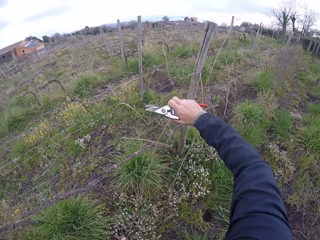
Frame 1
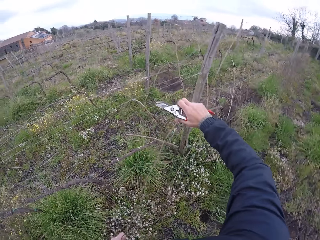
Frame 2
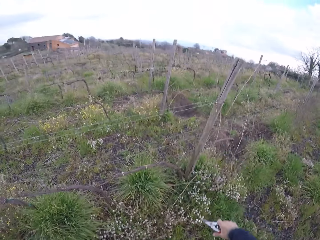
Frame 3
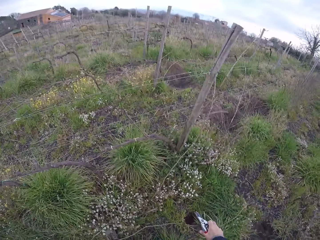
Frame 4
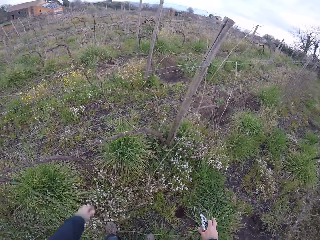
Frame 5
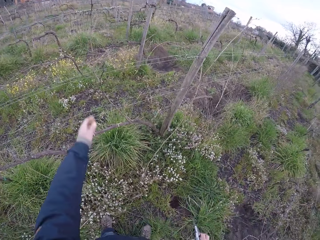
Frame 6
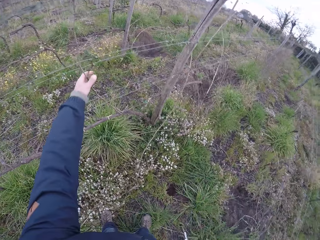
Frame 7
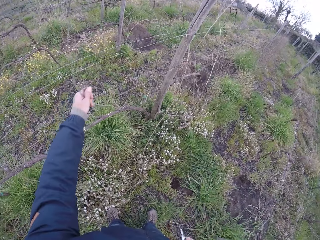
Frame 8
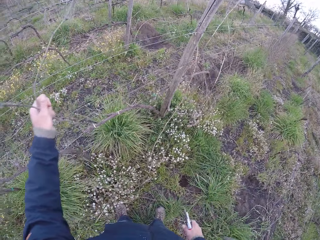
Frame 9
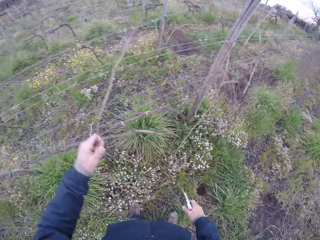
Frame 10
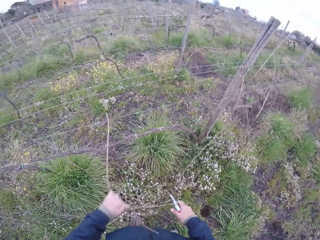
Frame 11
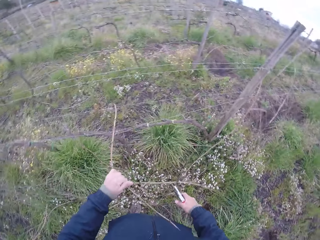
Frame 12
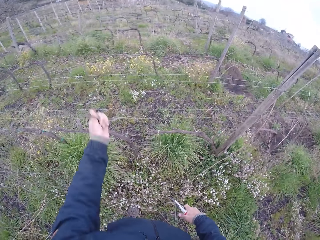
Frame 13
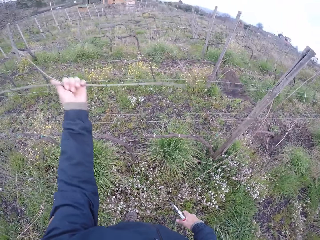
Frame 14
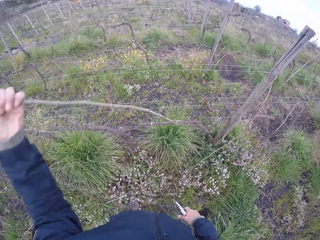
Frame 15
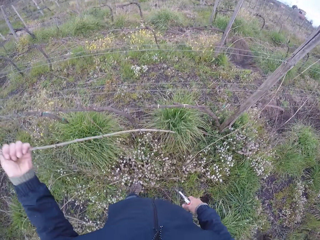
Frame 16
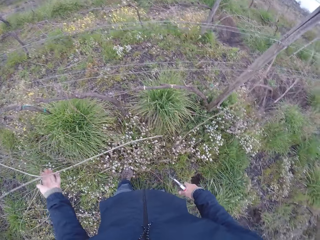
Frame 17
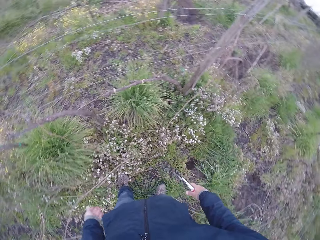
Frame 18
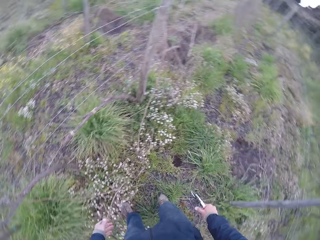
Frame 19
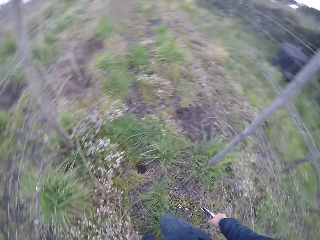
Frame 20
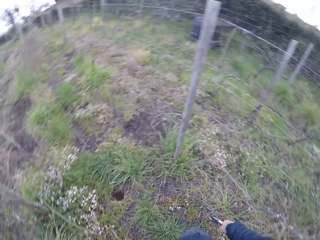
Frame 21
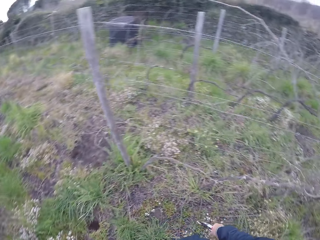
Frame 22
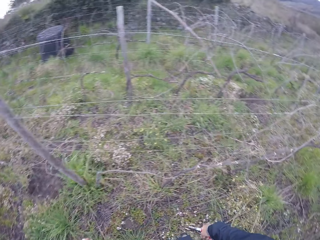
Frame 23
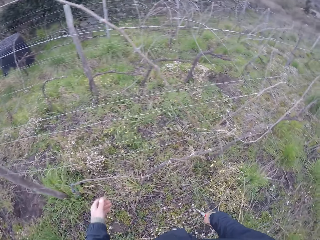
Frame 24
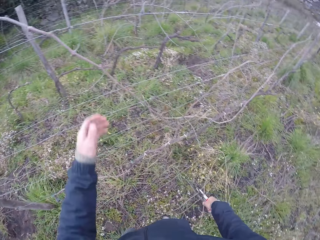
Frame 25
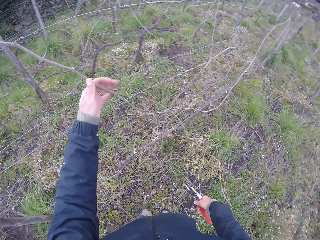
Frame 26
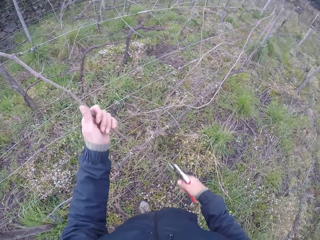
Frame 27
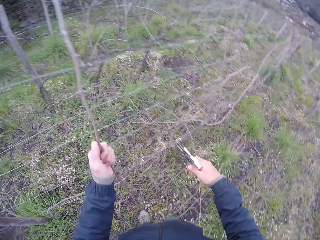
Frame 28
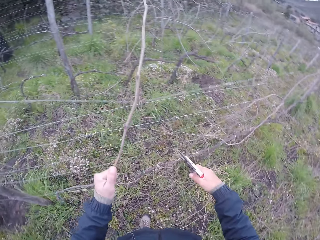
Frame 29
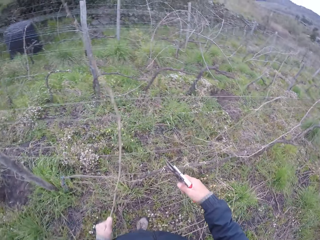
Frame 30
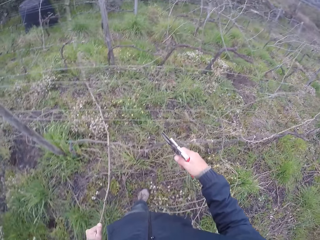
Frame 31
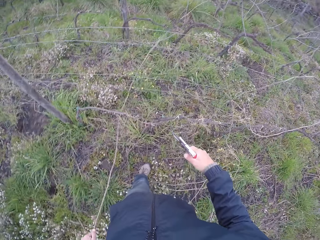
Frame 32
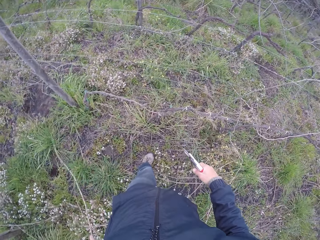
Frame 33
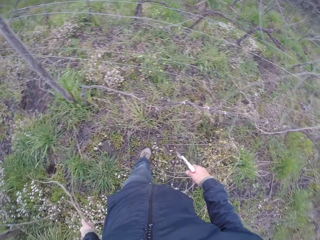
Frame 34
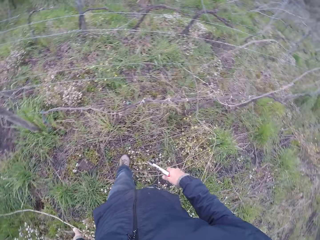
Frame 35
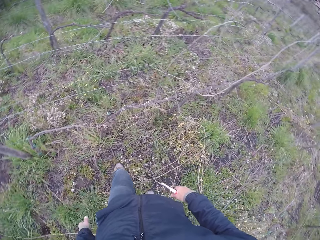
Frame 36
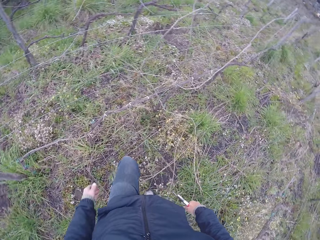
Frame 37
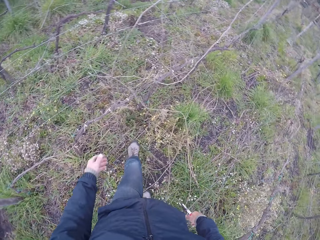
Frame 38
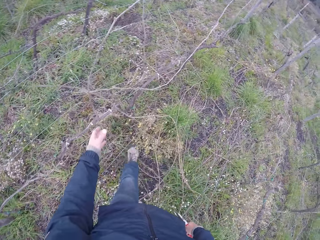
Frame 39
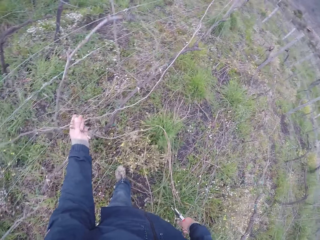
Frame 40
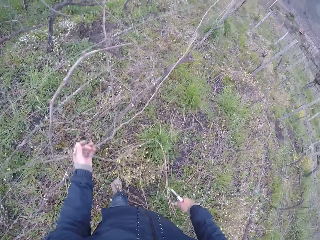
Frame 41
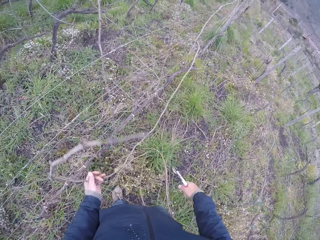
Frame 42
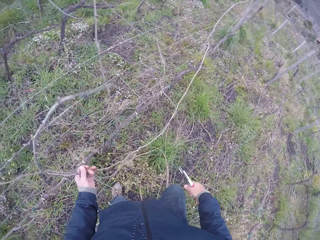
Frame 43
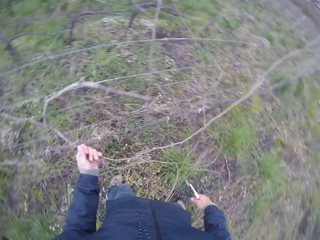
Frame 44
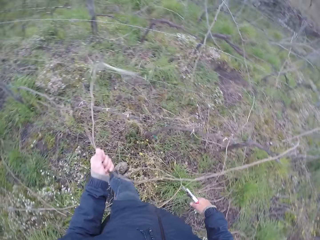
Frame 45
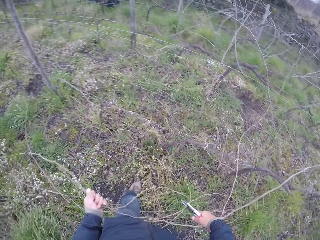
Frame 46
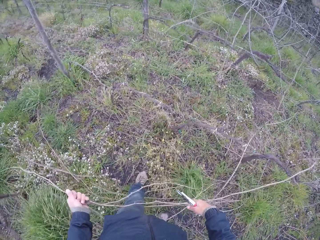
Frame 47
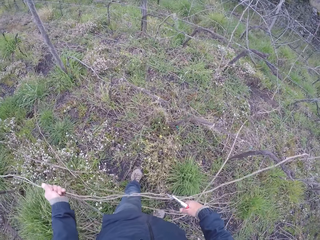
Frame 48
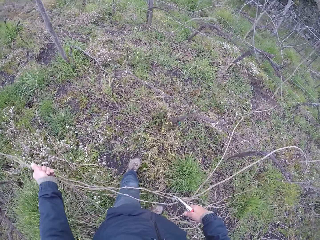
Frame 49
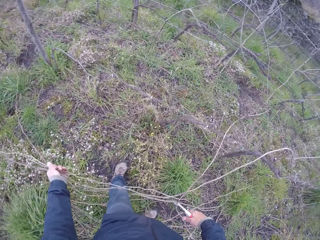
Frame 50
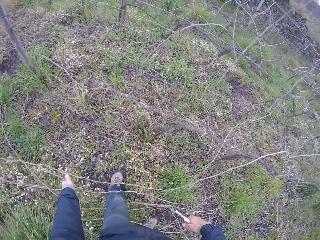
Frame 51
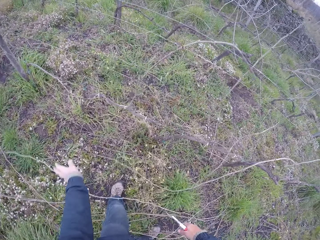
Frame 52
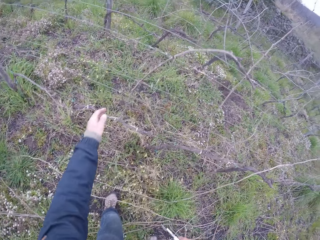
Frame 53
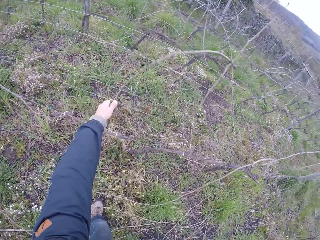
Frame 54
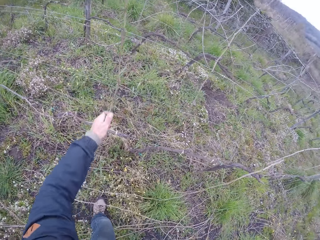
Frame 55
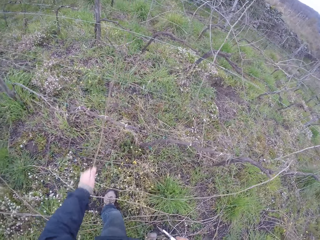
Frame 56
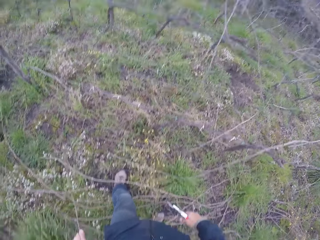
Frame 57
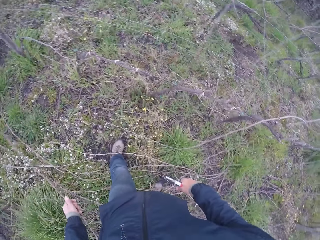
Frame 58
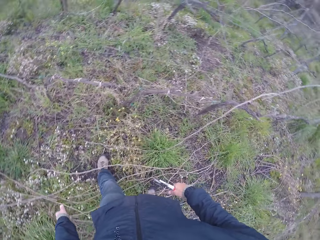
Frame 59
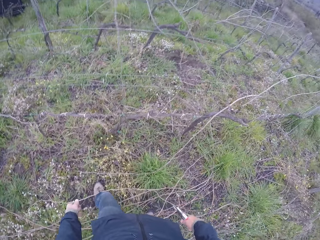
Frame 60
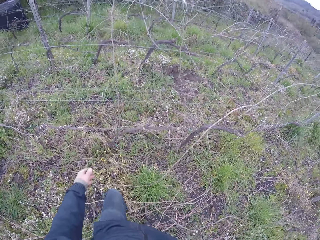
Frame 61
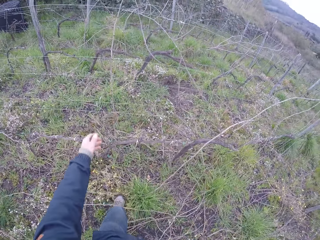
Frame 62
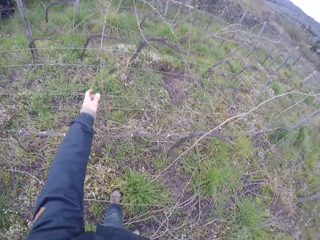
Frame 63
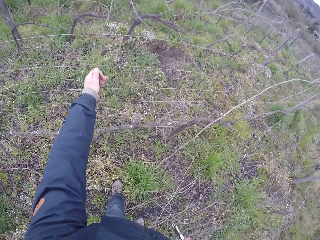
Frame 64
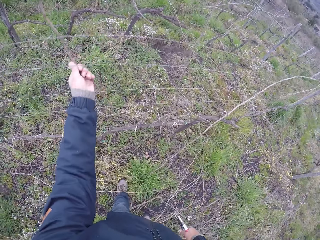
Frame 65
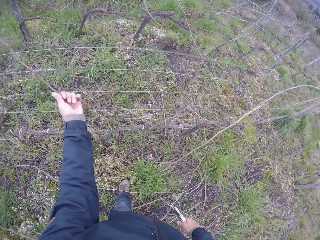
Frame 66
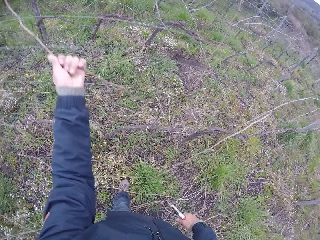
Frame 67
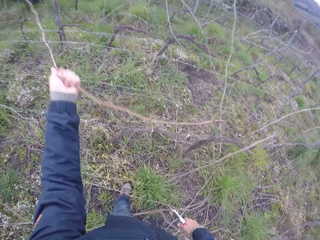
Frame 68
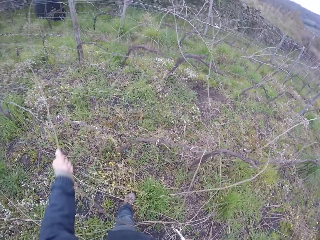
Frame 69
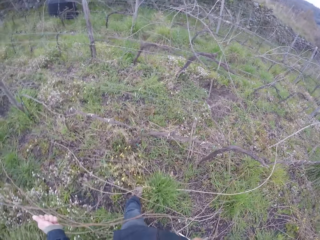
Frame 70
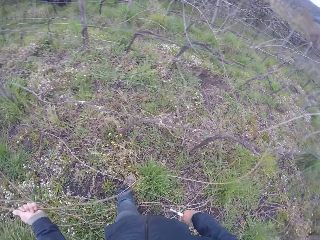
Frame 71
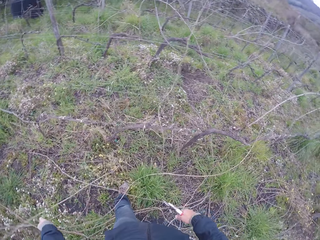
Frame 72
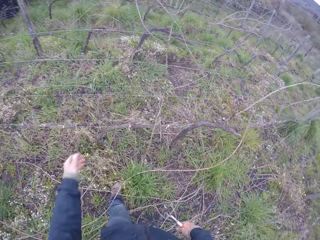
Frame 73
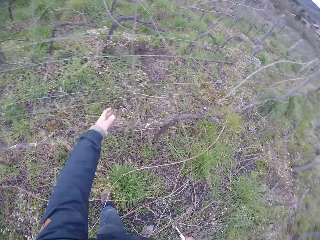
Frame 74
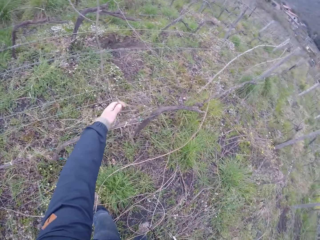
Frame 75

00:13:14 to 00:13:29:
The camera wearer drops the branch in his left hand on the ground. He pulls a branch from the wired fence with his left hand. He drops the branch in his left hand on the ground. He pulls a branch from the wired fence with his left hand. He drops the branch in his left hand on the ground. He pulls some branches from the wired fence with his left hand. He drops the branches in his left hand on the ground. He pulls a branch from the wired fence with his left hand. He drops the branch in his left hand on the ground. He pulls a branch from the wired fence with his left hand. He drops the branch in his left hand on the ground.

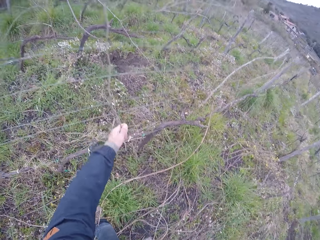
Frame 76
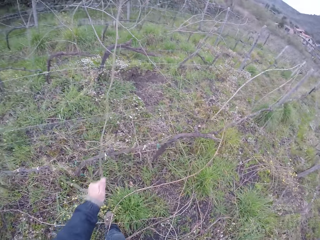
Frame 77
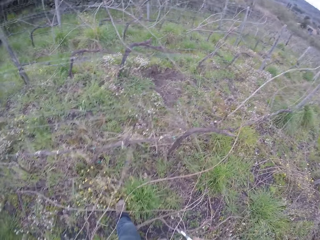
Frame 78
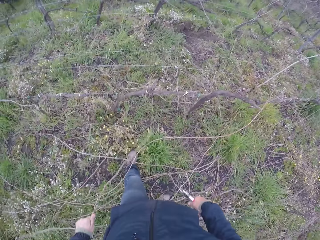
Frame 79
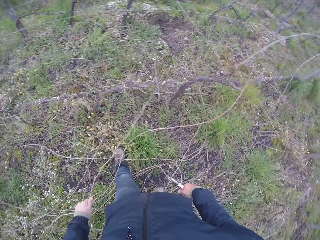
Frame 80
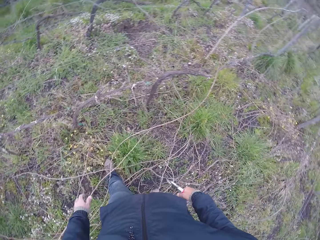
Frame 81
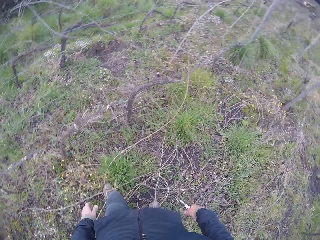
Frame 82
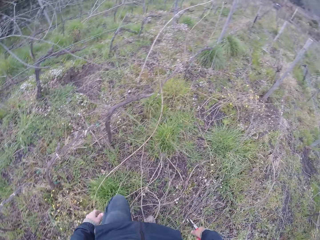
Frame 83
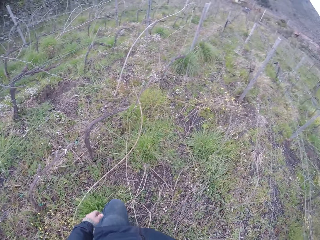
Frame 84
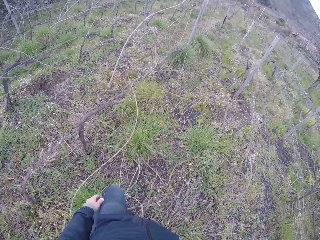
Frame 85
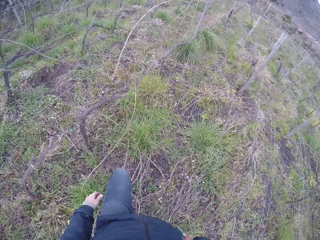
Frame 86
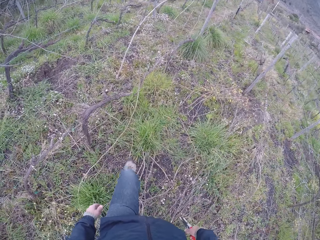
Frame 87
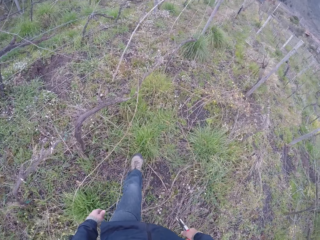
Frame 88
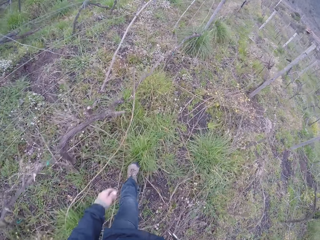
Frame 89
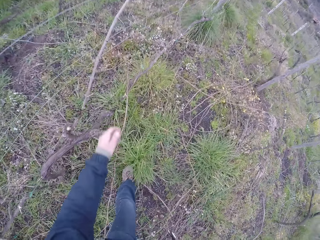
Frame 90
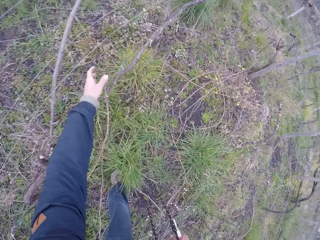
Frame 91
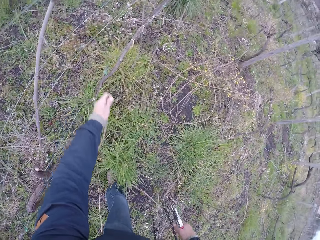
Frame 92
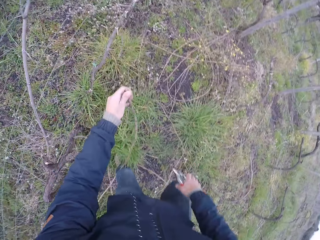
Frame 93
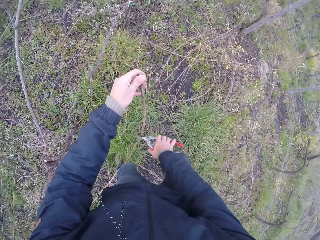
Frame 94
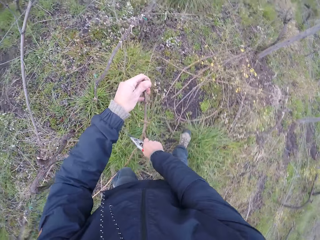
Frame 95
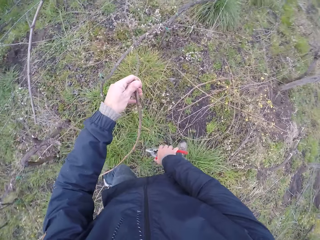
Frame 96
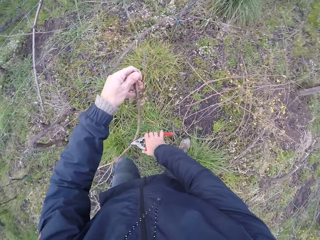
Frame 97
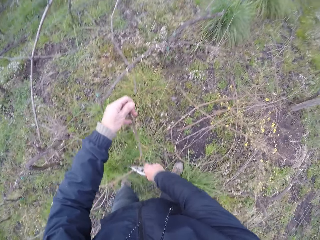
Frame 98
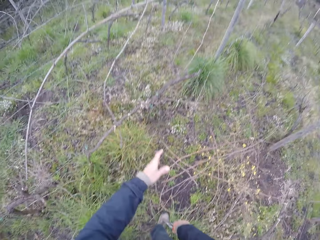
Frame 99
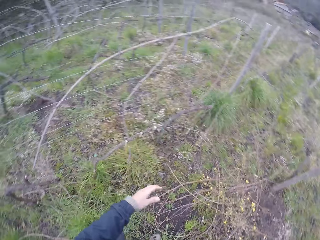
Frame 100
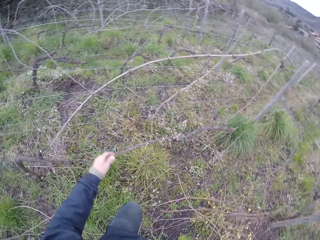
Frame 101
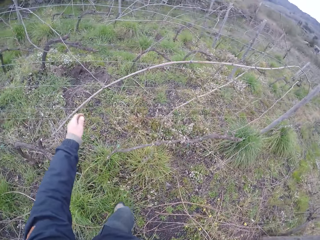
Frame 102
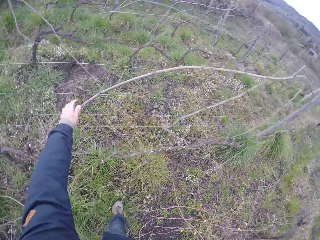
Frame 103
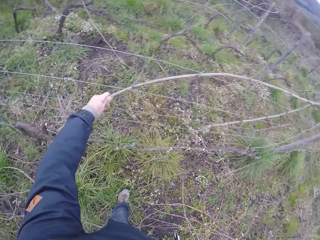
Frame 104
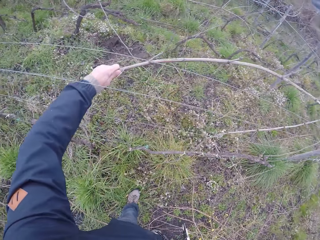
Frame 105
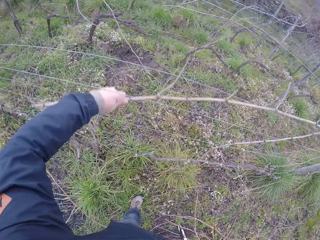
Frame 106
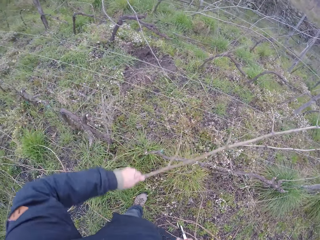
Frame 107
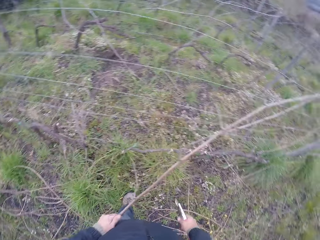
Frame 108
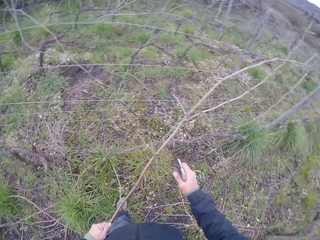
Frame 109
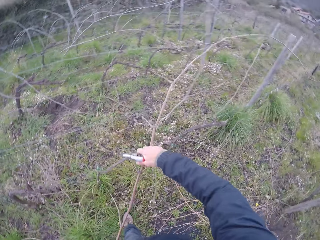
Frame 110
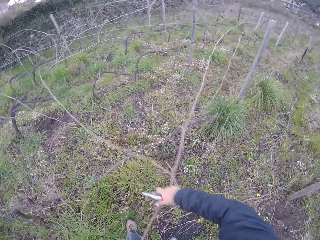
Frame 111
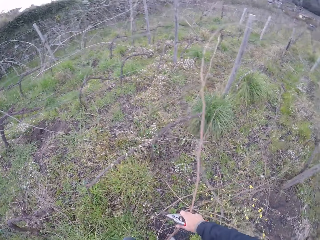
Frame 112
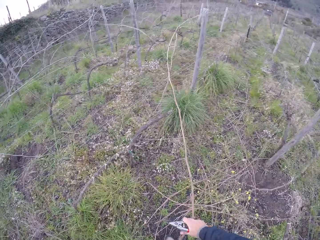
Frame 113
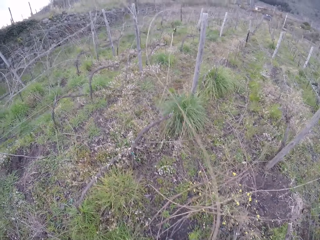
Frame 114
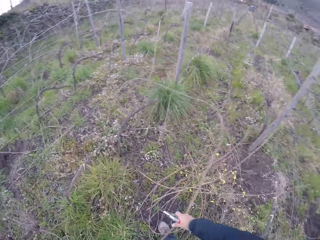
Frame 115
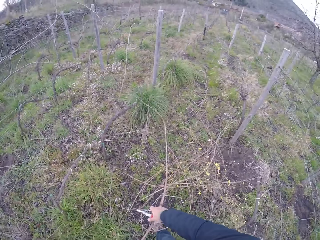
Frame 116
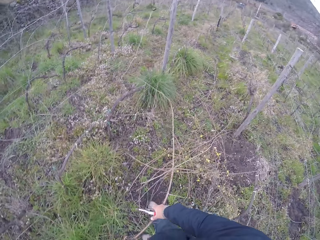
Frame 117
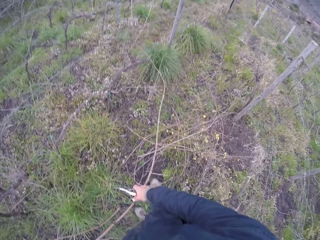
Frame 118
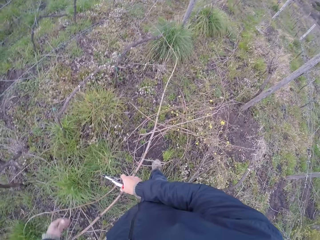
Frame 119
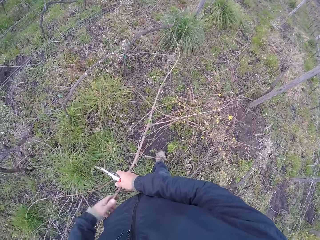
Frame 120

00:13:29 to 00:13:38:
The camera wearer pulls a branch from the wired fence with his left hand. He drops the branch in his left hand on the ground. He picks a branch from the ground with his left hand. He prunes the branch in his left hand with the pruner in his right hand. He drops the branch in his left hand on the ground. He pulls a branch from the wired fence with his left hand. He pulls the branch from the wired fence with both hands. He holds the branch with both hands.
